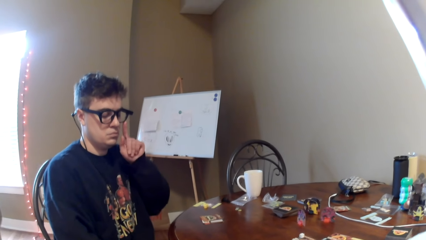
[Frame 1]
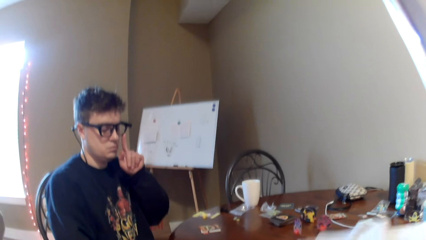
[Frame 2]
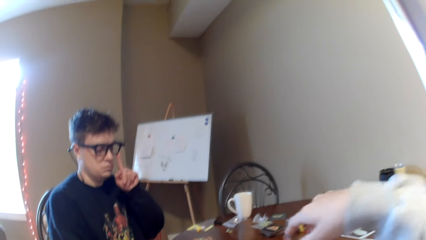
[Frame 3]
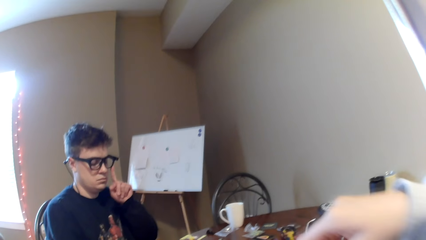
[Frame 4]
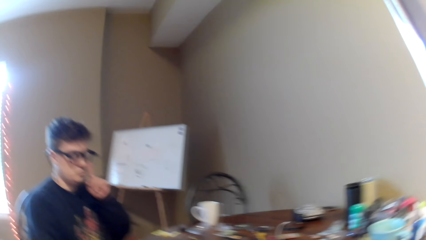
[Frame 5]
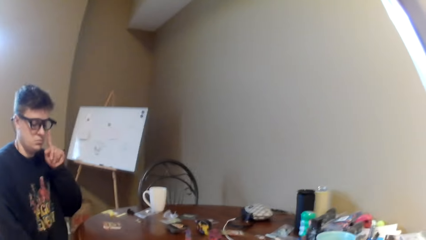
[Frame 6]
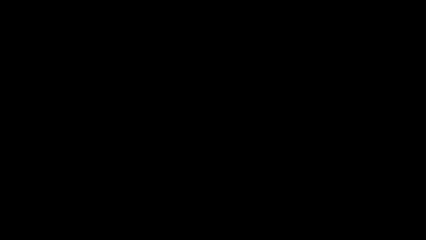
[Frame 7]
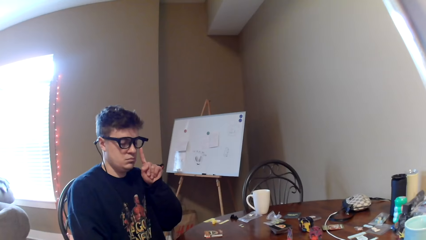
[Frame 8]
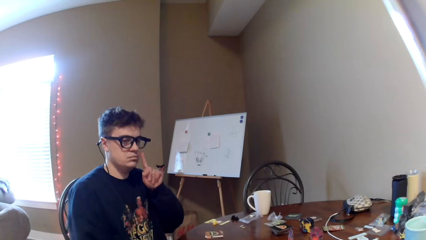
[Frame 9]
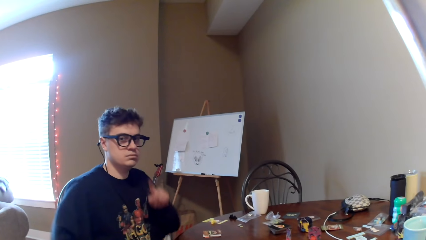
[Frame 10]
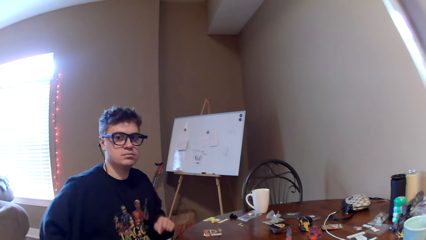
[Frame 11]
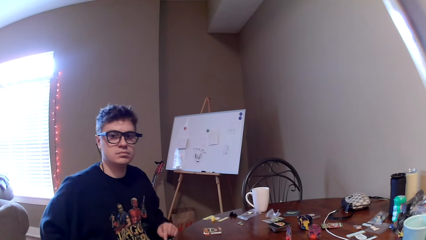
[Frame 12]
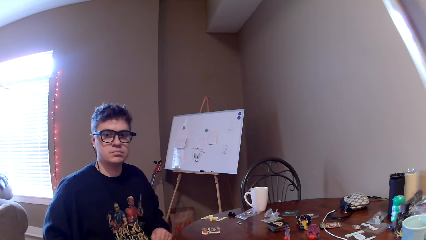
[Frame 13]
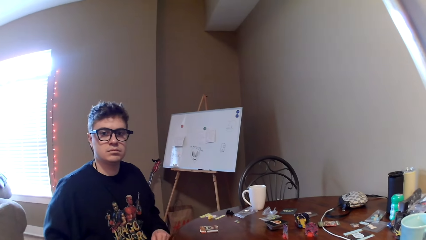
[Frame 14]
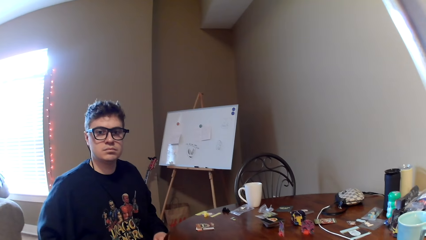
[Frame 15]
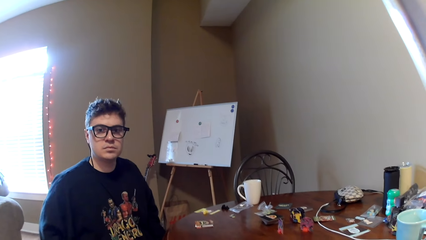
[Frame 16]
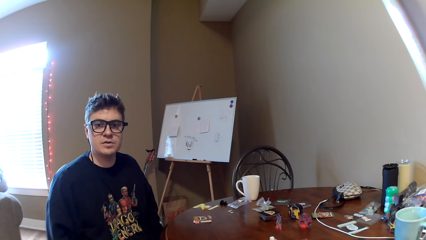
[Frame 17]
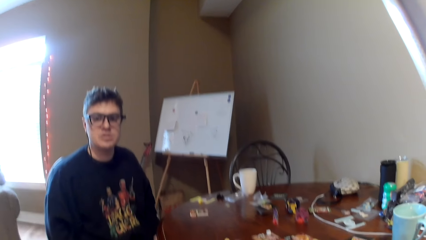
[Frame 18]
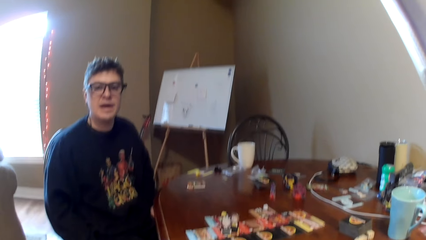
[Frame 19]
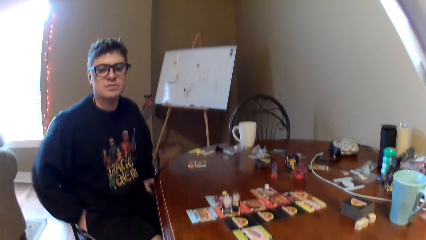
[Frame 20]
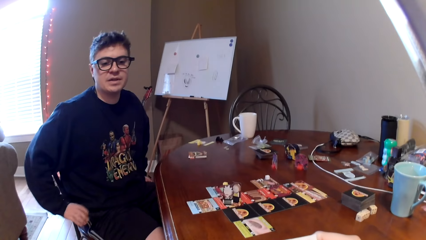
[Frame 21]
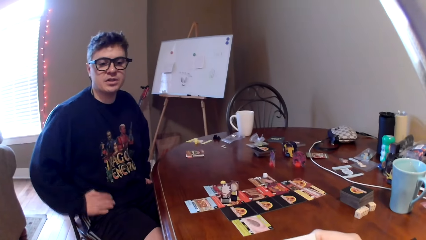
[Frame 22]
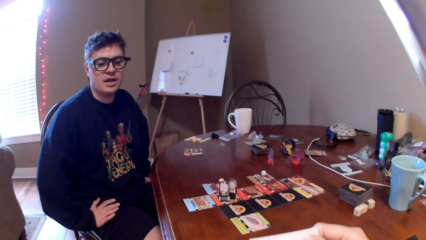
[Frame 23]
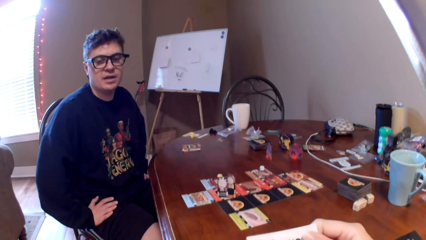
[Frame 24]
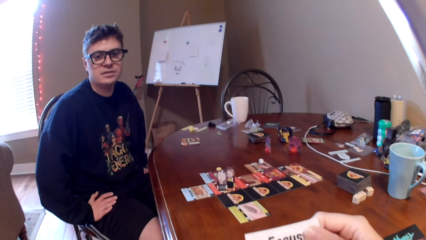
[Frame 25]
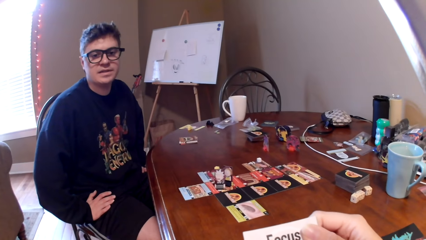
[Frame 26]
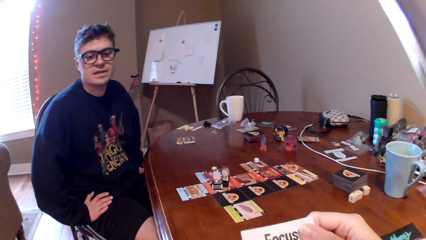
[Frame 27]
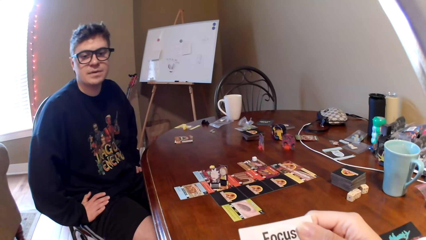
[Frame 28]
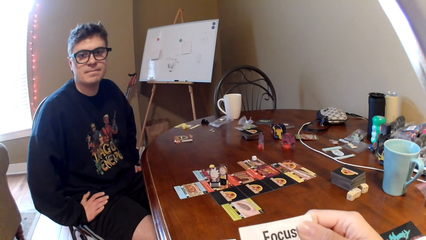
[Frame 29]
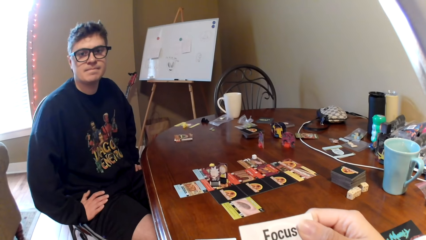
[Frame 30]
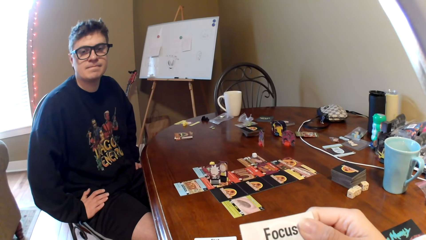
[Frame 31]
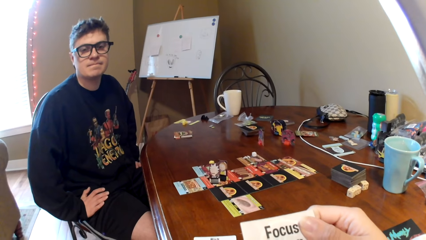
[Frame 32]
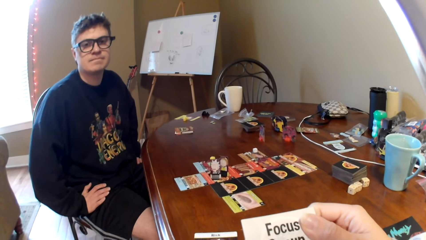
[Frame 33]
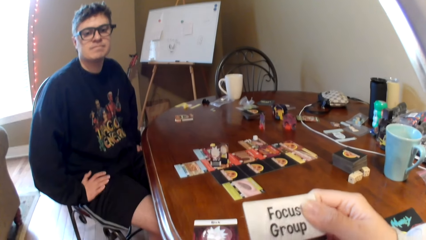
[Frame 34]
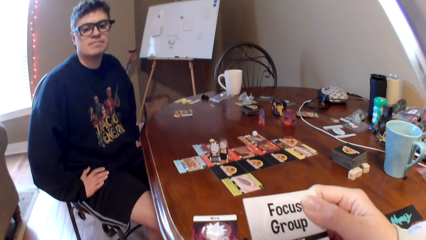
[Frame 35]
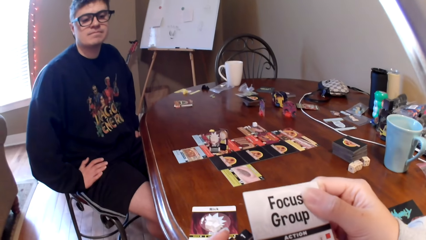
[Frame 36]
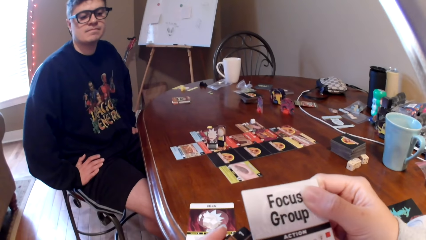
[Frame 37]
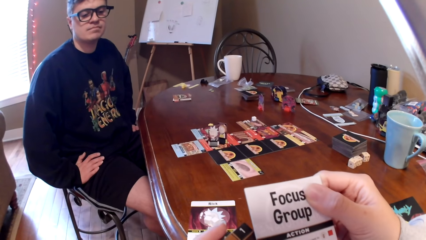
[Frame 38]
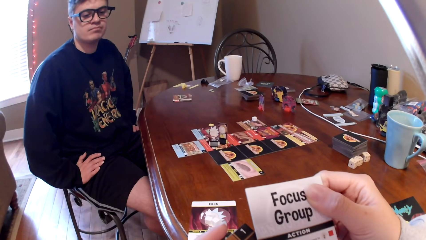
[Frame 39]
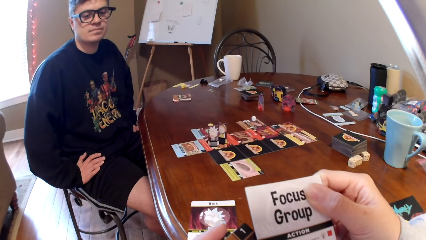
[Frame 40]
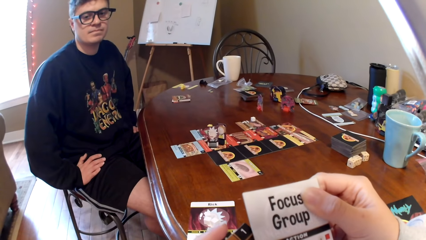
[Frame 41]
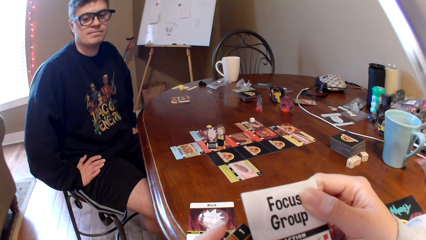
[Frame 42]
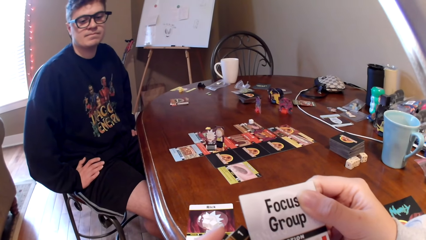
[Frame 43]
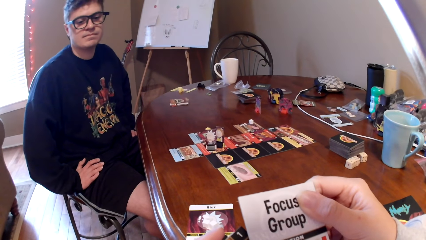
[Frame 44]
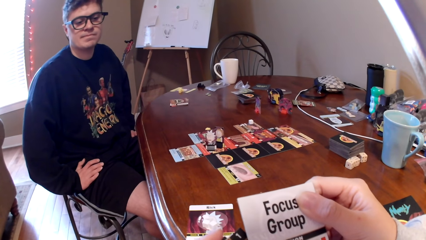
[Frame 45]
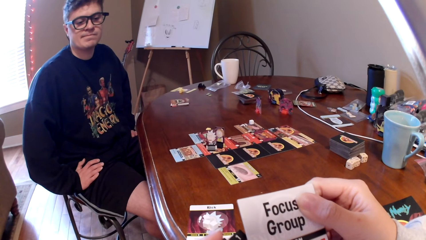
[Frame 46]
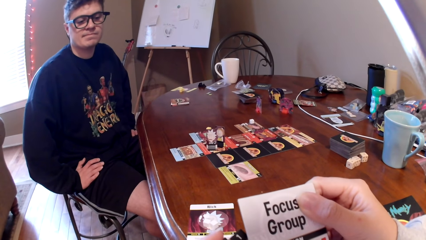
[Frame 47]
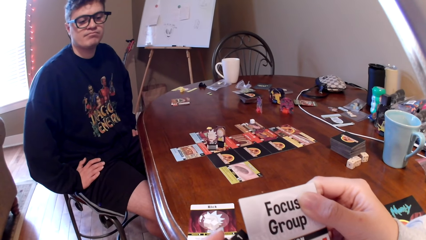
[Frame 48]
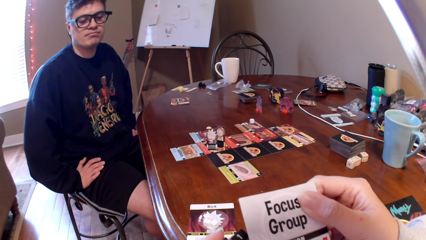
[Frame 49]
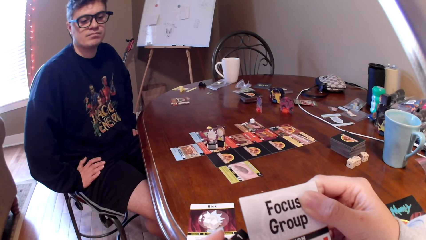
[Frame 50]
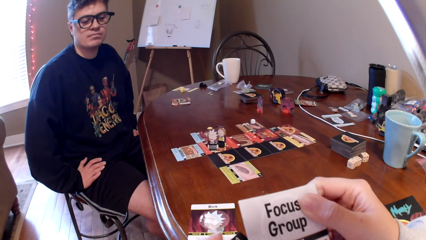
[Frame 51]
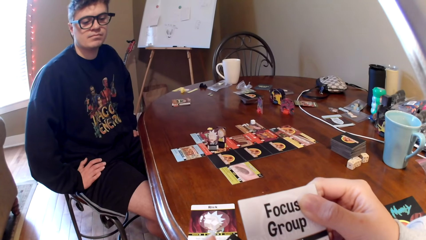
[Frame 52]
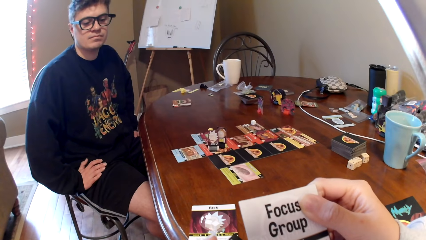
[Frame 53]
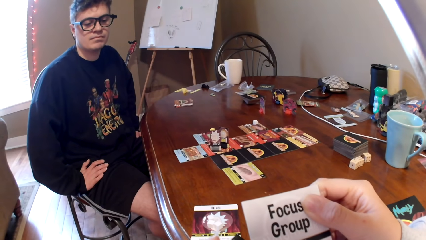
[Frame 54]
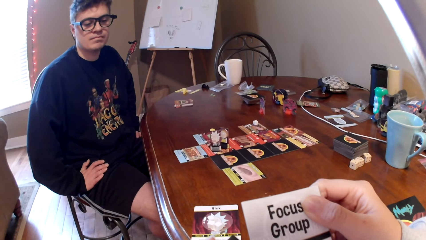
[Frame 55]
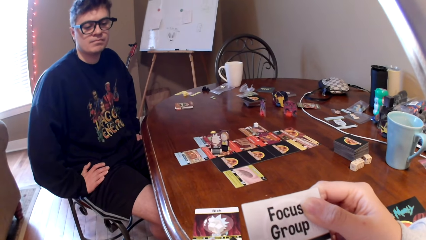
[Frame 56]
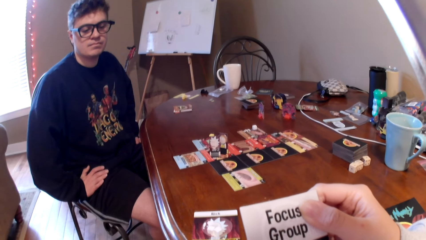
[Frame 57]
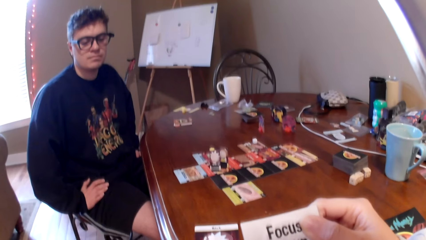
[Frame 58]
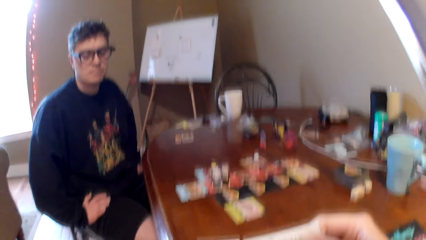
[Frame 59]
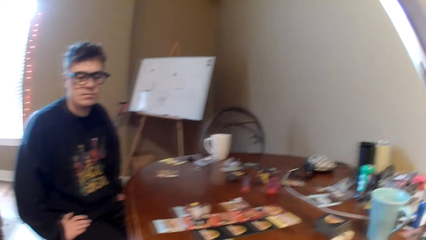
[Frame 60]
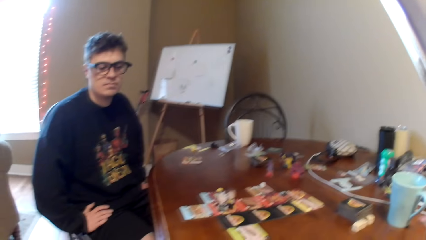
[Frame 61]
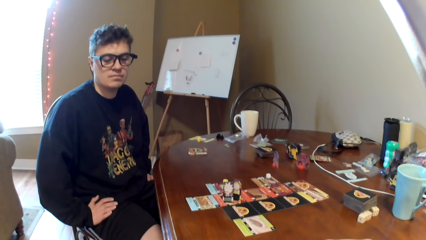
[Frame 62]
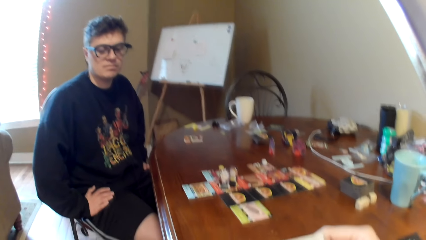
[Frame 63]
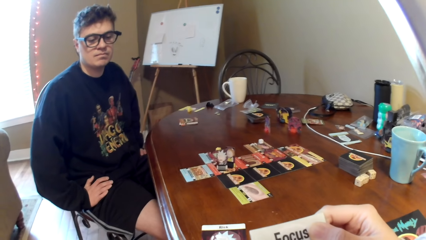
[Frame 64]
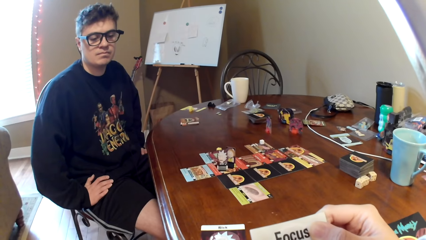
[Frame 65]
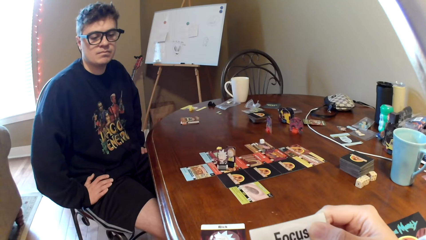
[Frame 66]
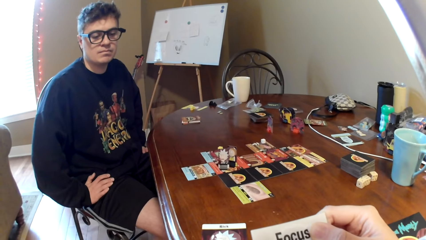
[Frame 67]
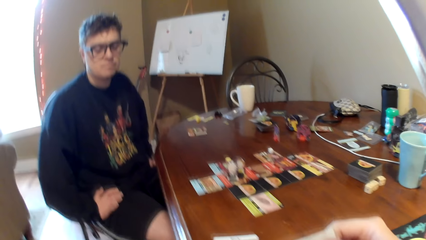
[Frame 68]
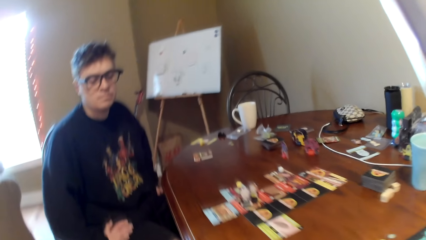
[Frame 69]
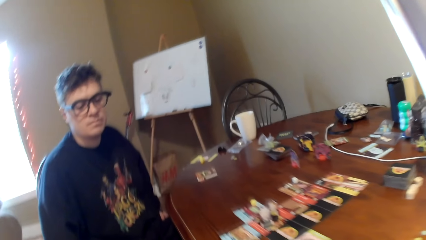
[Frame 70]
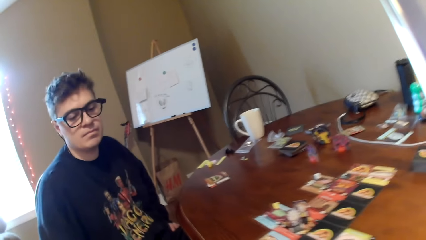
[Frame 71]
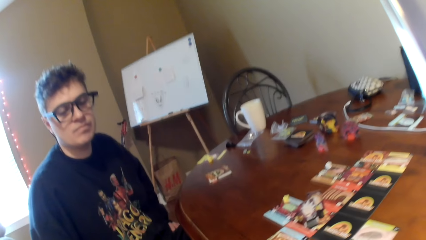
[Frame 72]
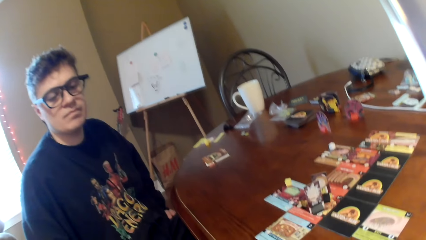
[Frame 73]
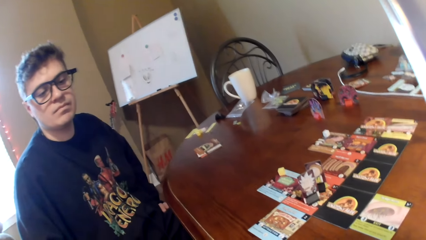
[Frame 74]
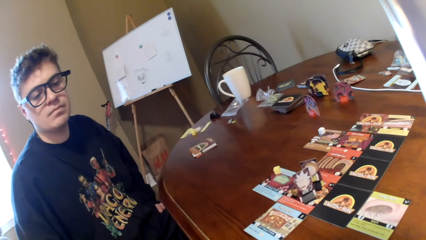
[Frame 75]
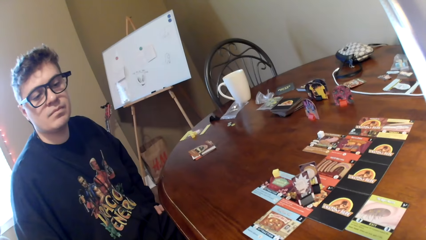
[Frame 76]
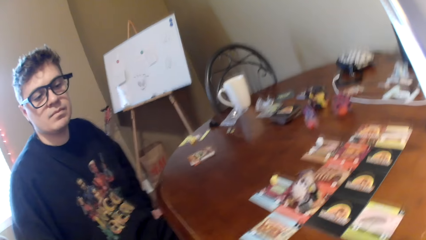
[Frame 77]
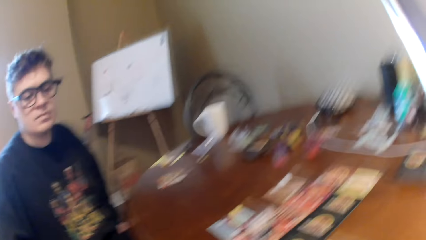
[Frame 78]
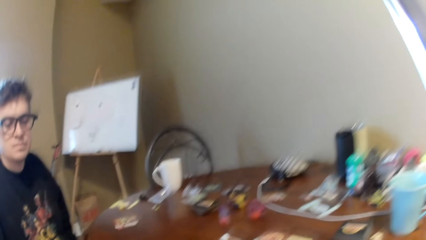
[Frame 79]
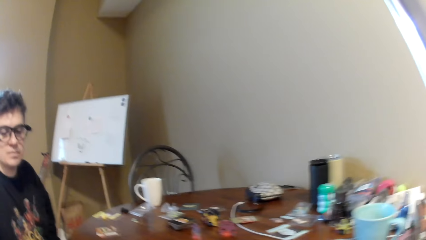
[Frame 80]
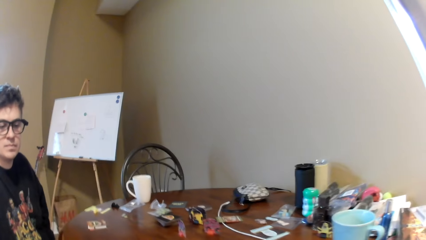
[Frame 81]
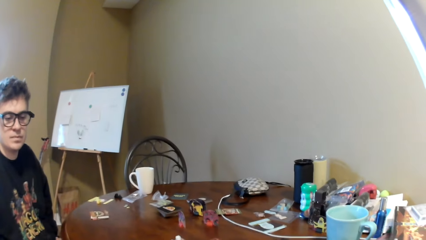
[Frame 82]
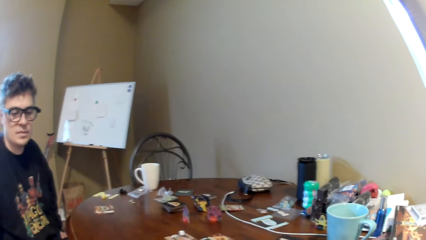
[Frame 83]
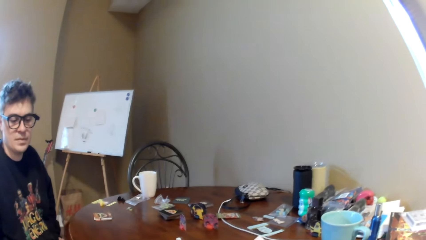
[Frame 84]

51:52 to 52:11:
A man touches his eyeglasses. The camera wearer moves the right hand. The man talks to the camera wearer. The man touches his thigh. The camera wearer looks at the cards in the hand. They move to the table. They look at the cards.
